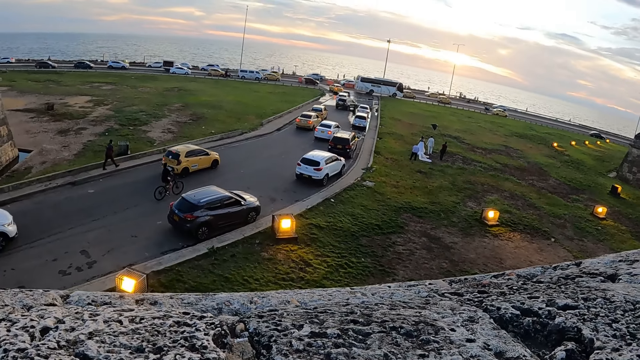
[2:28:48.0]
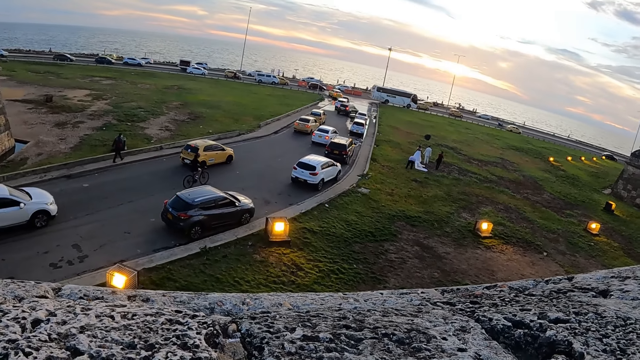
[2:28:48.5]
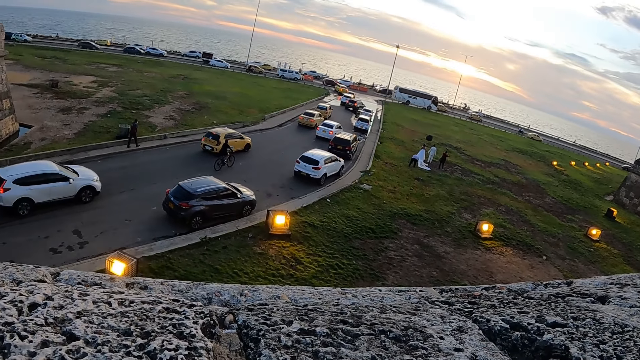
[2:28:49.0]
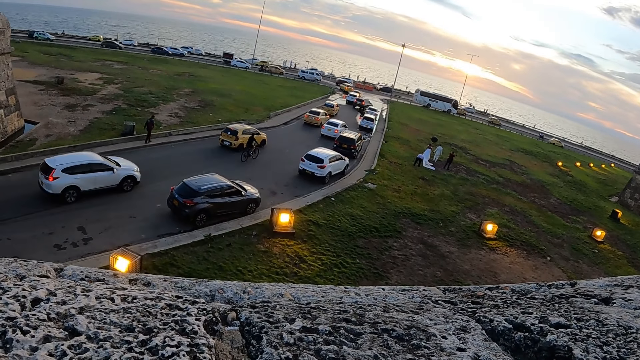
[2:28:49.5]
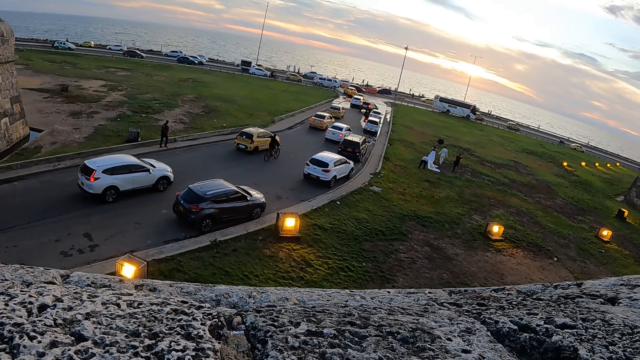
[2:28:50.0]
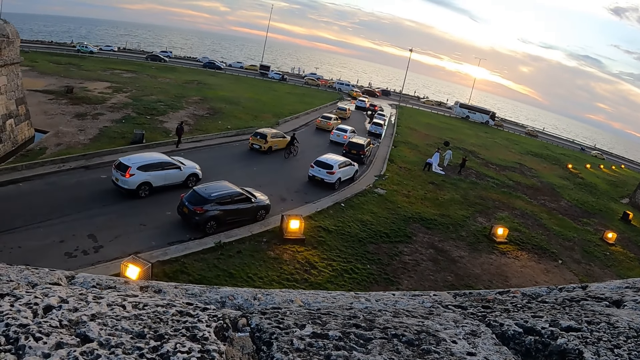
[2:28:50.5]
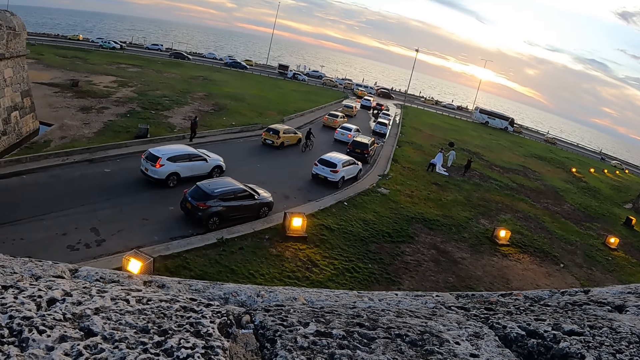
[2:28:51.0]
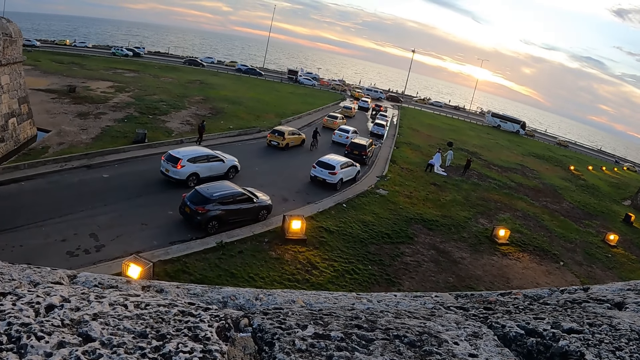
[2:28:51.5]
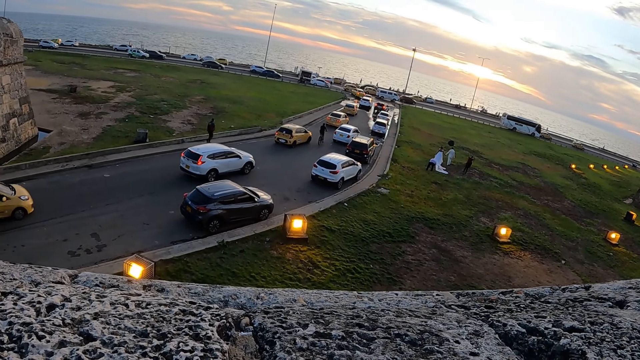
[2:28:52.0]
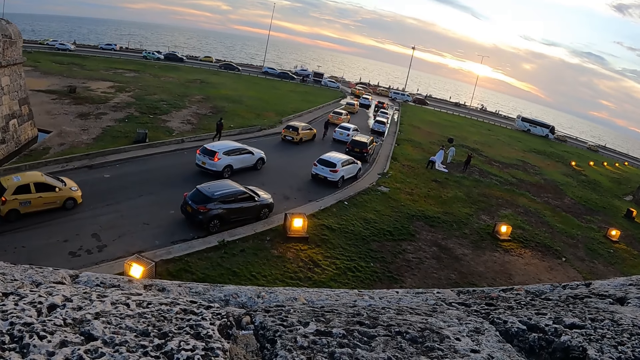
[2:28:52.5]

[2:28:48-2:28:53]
The camera wearer stares at the cars on the road.

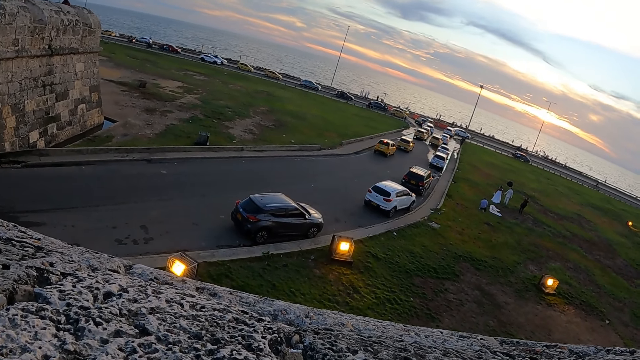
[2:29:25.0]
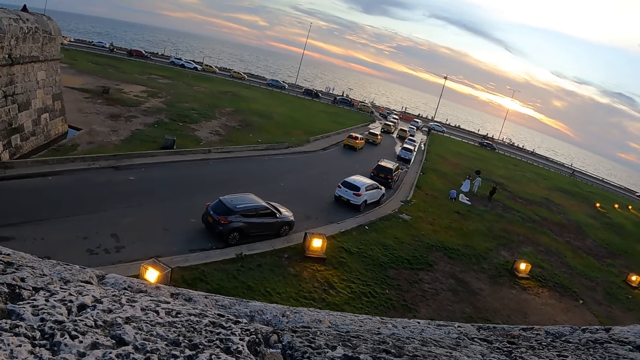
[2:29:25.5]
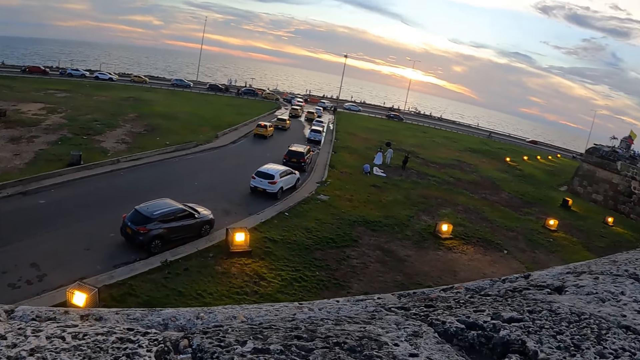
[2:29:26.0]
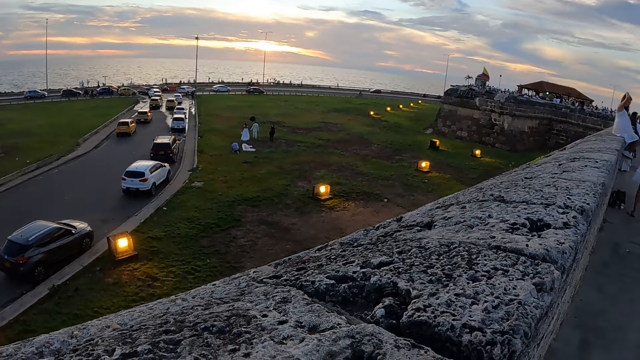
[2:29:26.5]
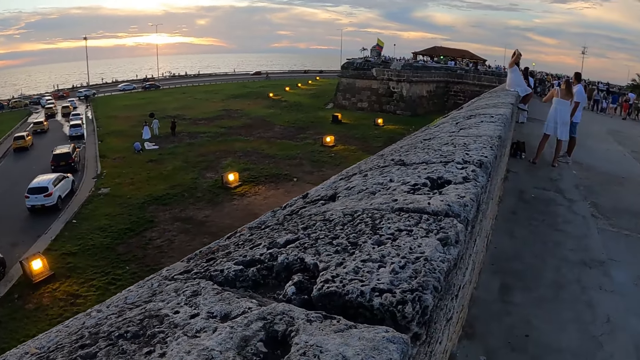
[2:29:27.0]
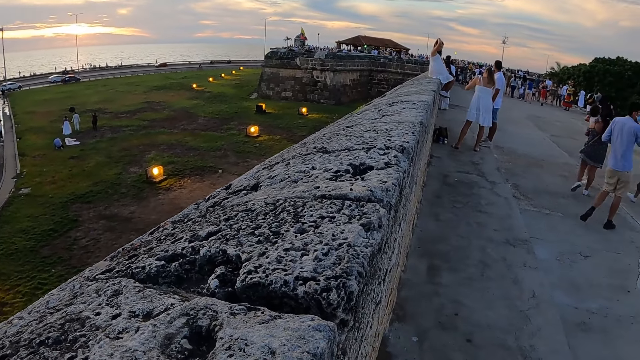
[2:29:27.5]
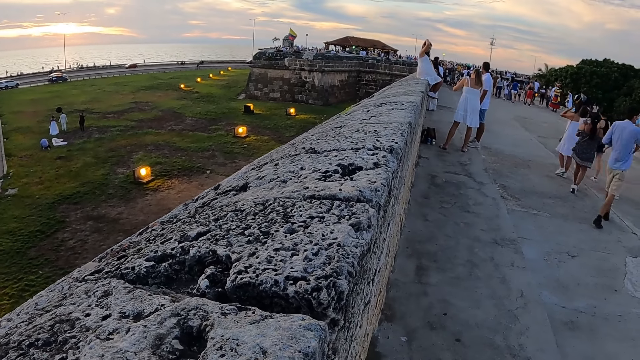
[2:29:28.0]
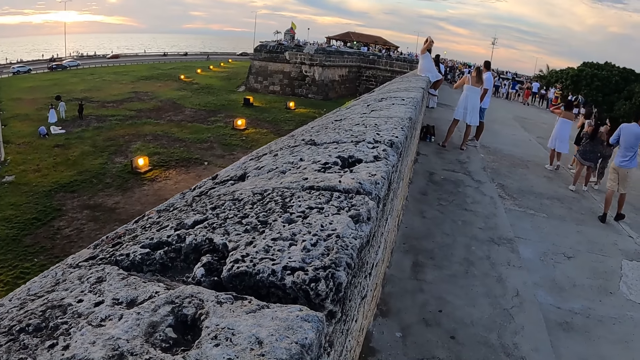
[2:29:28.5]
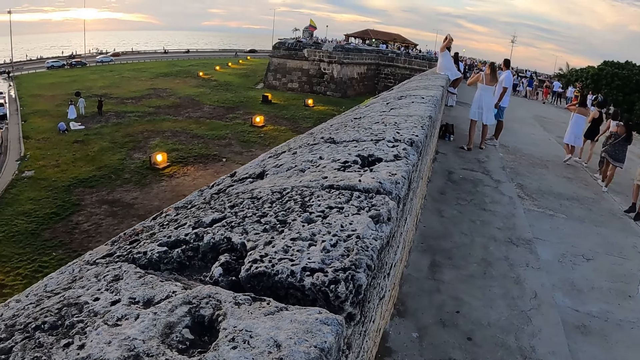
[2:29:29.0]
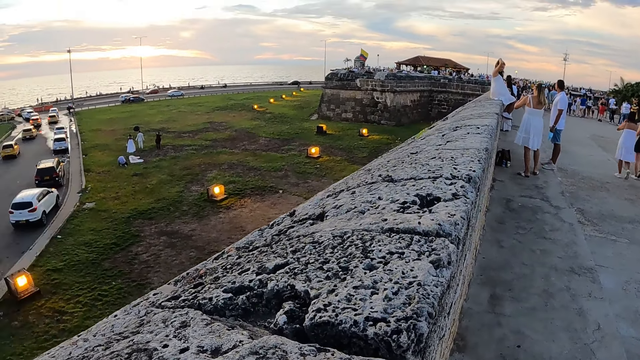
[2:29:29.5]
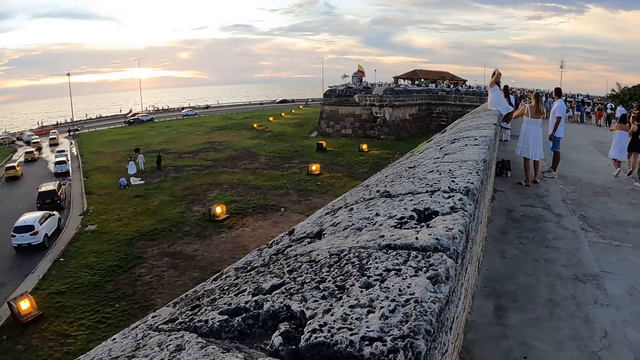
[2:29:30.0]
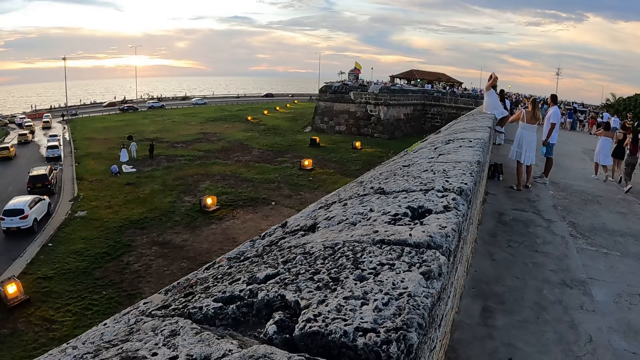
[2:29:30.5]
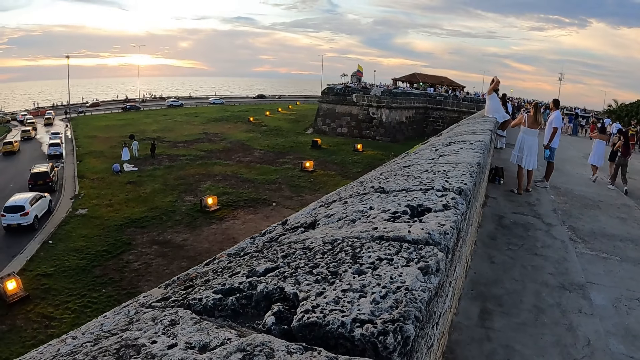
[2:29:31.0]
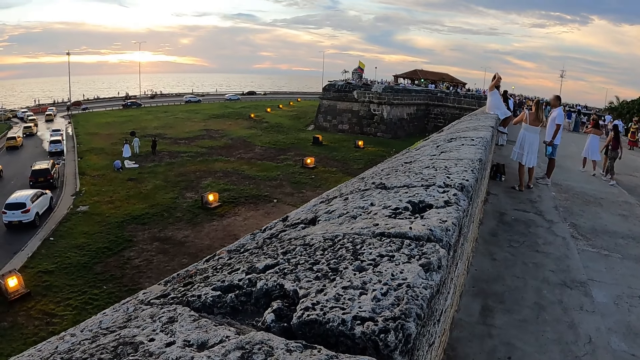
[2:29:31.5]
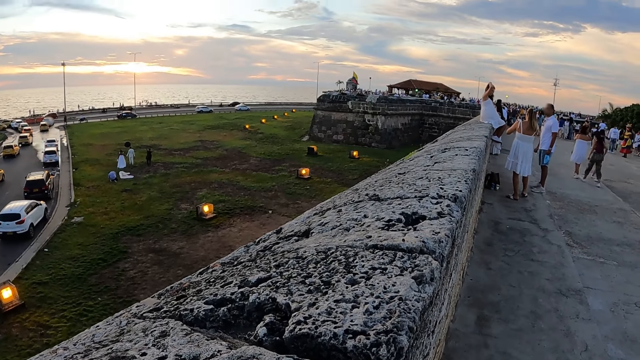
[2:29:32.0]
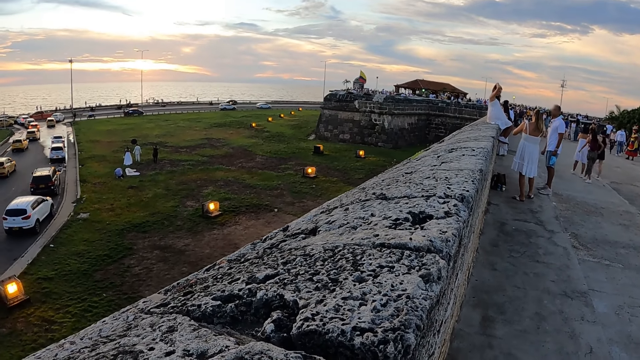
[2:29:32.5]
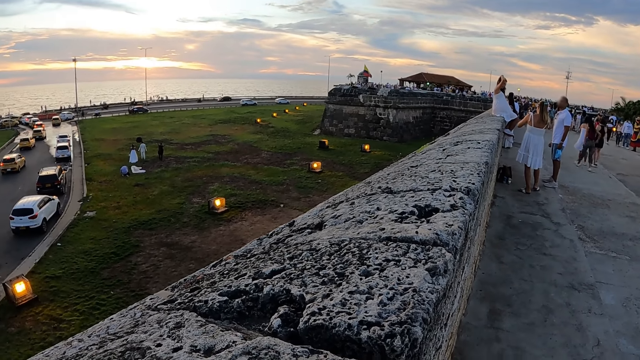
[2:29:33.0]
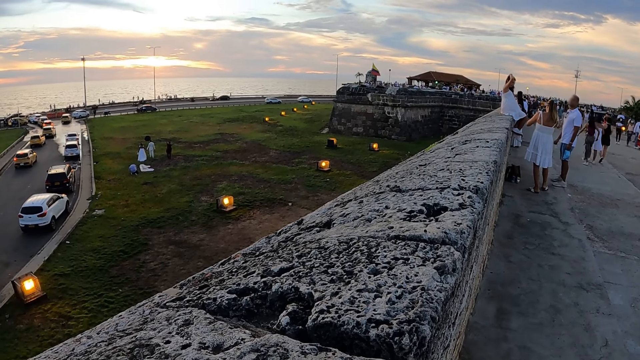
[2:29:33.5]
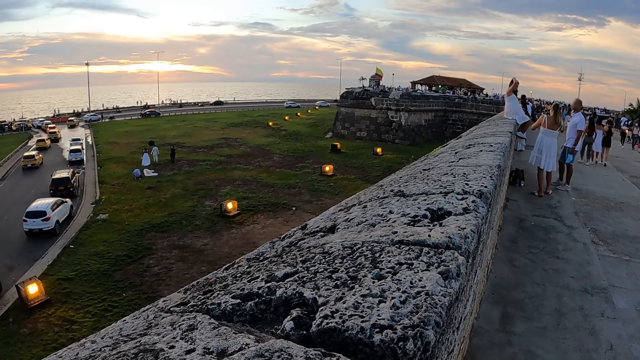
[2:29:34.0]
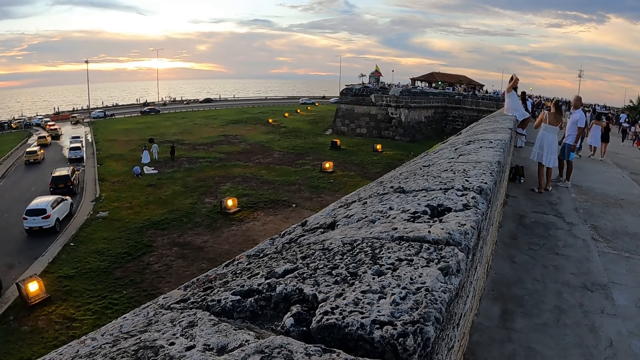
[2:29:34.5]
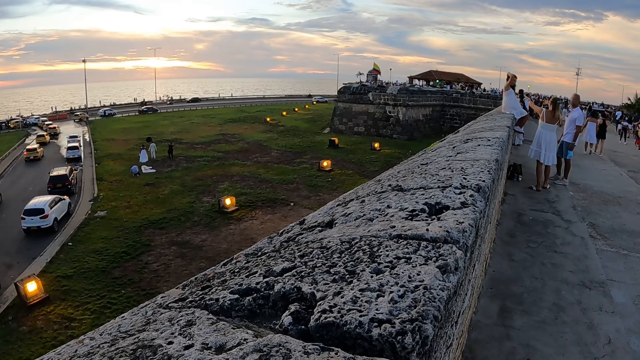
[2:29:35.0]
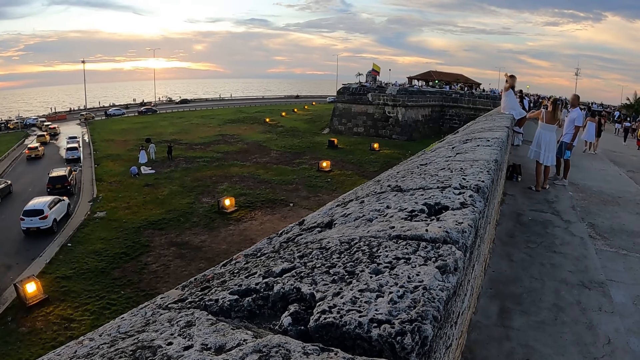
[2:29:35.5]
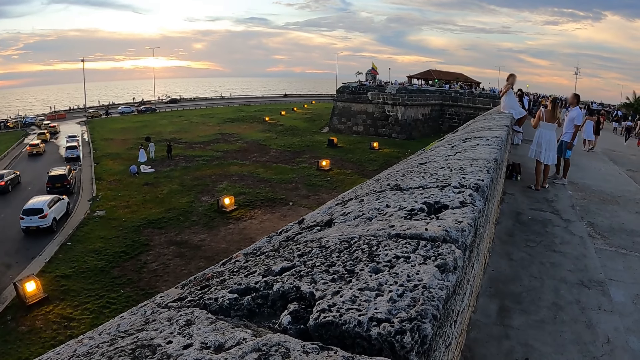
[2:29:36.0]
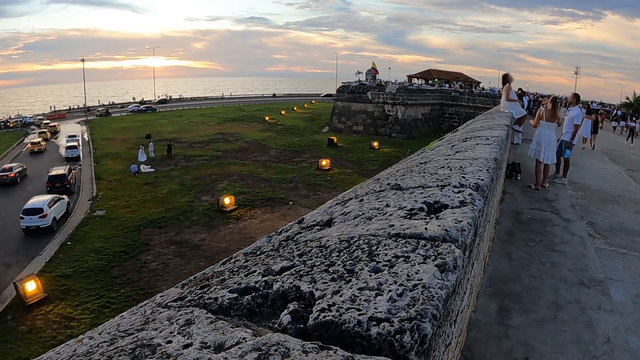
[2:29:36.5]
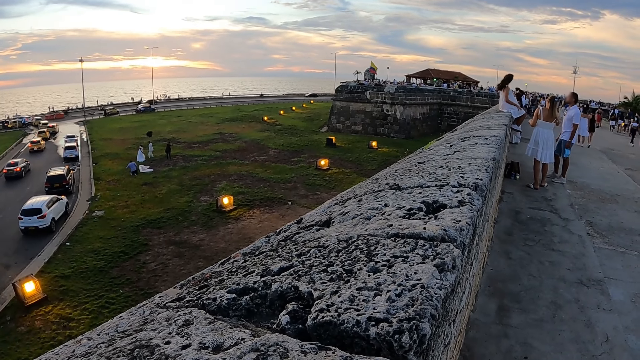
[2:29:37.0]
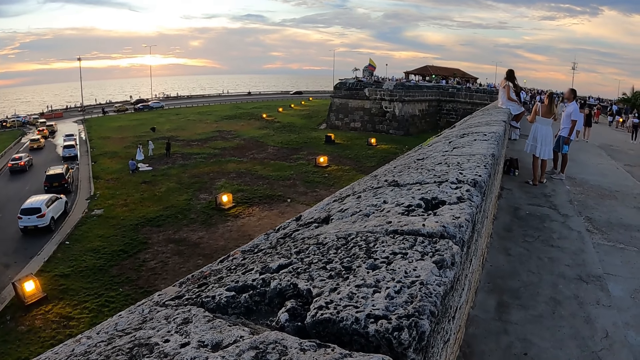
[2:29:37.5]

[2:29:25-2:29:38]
The camera wearer turns around. They stare at the people around. They look around.

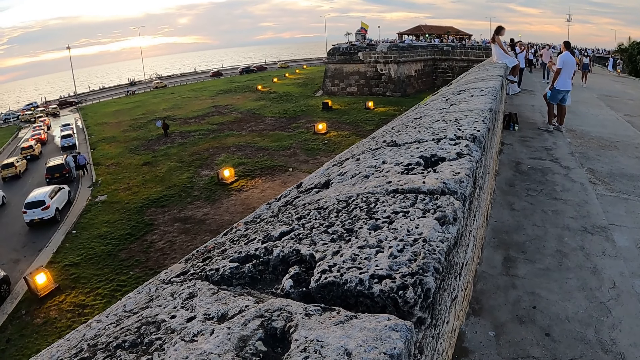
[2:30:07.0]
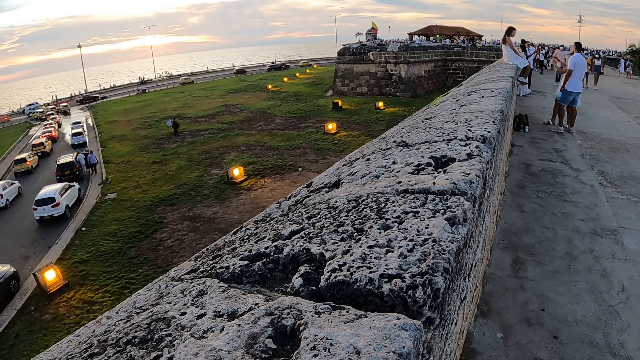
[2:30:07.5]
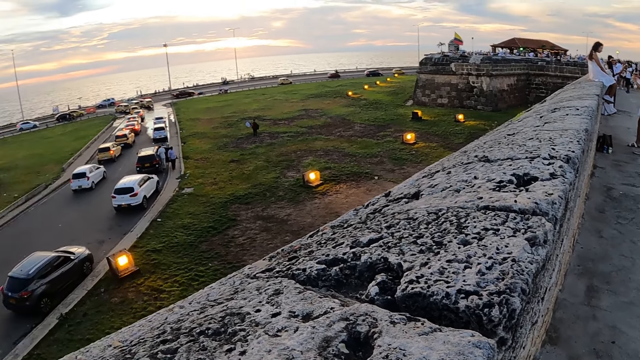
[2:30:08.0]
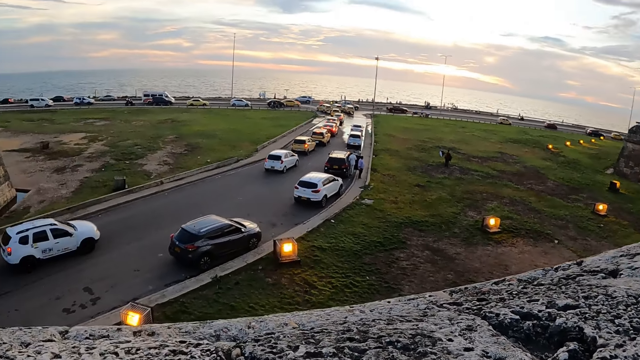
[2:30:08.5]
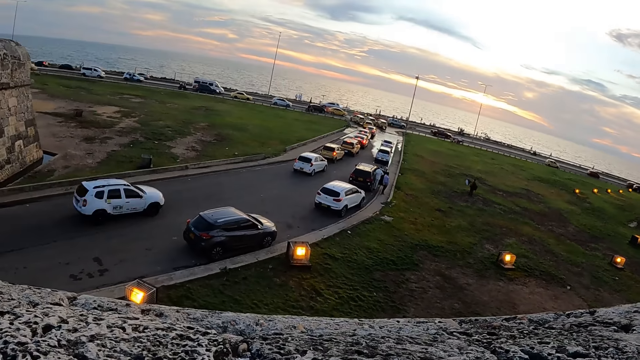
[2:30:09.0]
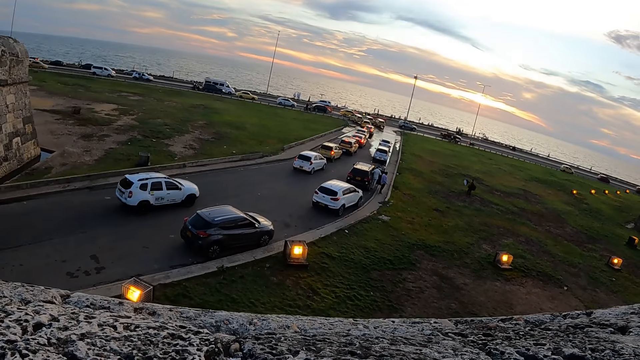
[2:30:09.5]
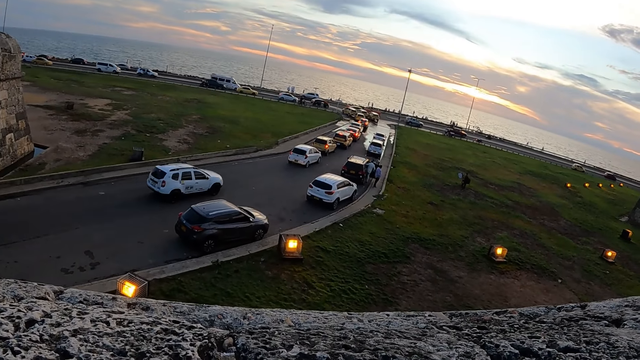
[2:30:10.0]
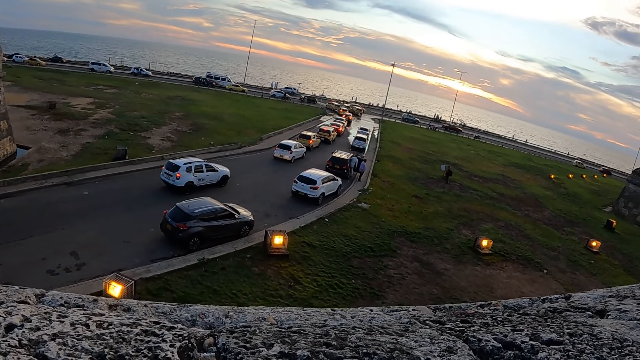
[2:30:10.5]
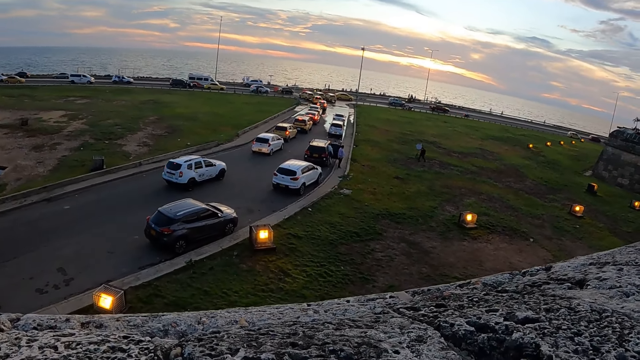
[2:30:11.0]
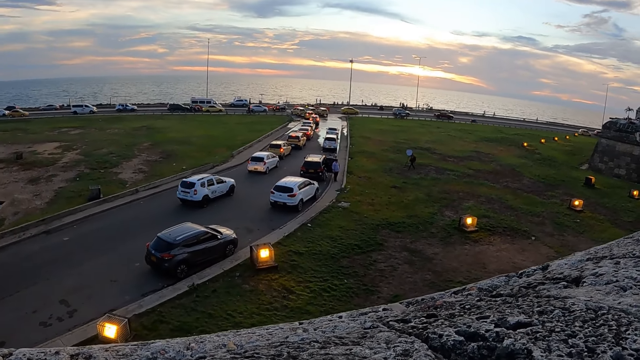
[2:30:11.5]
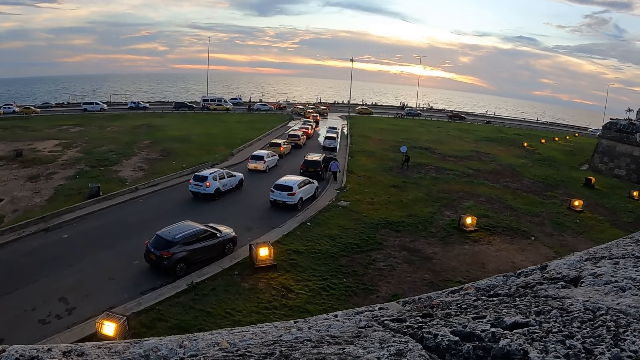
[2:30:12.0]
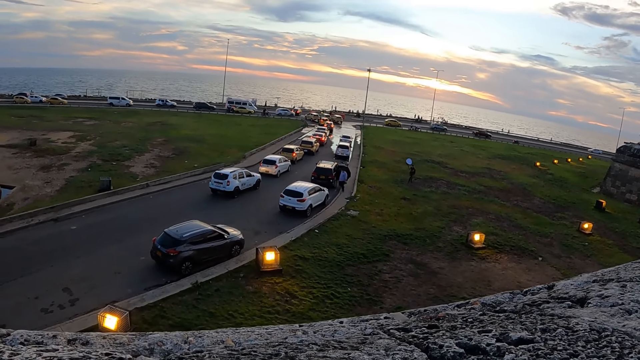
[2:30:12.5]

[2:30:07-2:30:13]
The camera wearer turns around. They look at the cars on the road.
